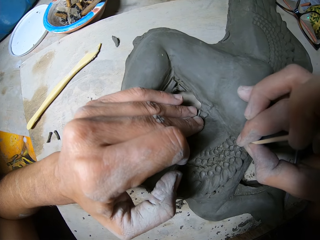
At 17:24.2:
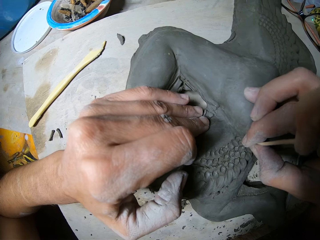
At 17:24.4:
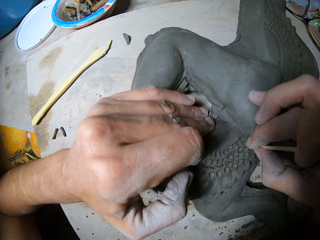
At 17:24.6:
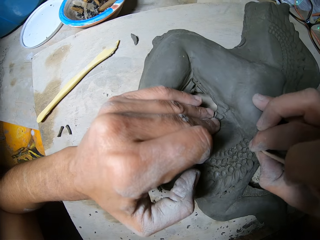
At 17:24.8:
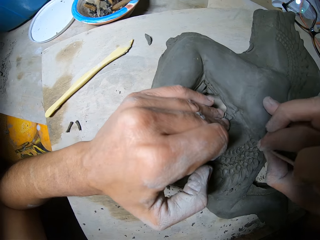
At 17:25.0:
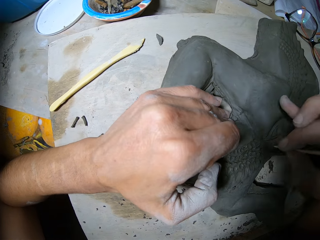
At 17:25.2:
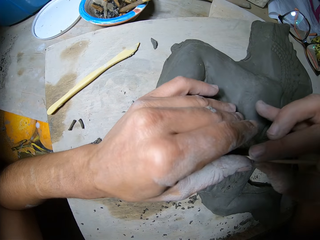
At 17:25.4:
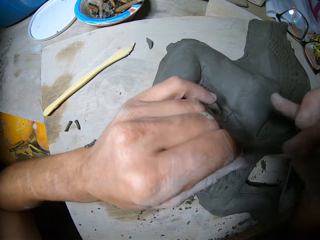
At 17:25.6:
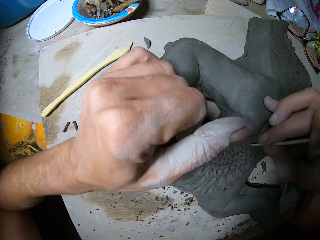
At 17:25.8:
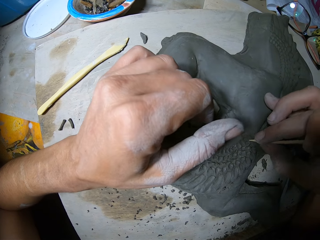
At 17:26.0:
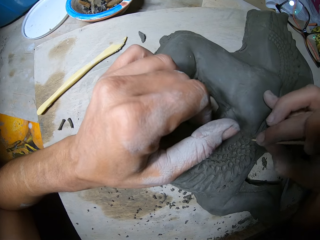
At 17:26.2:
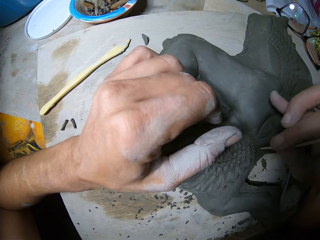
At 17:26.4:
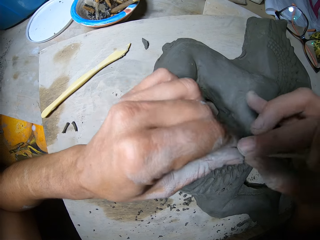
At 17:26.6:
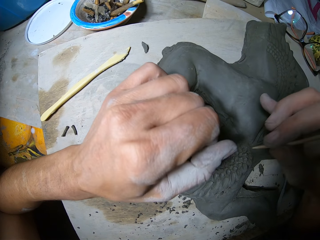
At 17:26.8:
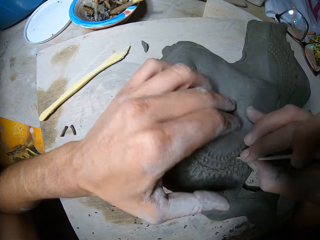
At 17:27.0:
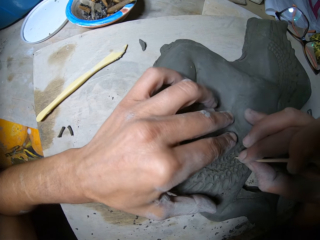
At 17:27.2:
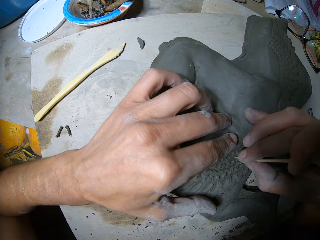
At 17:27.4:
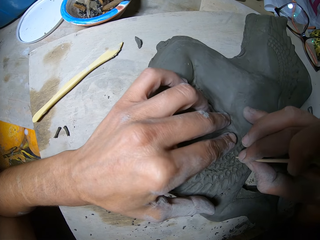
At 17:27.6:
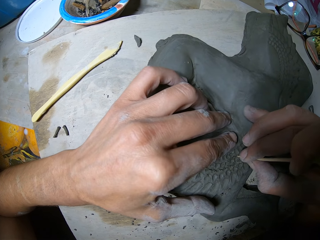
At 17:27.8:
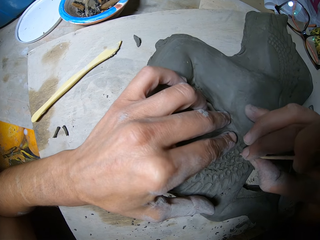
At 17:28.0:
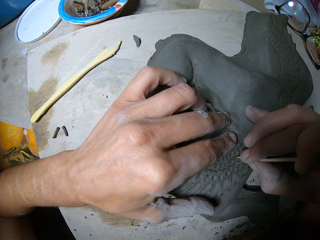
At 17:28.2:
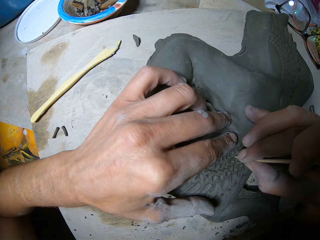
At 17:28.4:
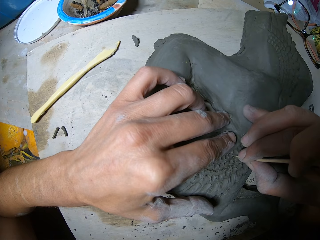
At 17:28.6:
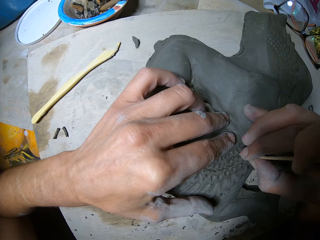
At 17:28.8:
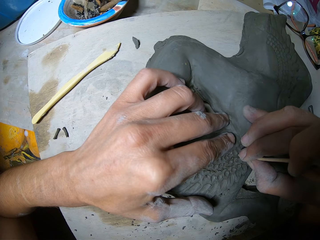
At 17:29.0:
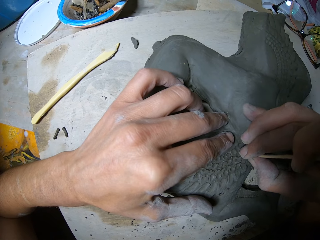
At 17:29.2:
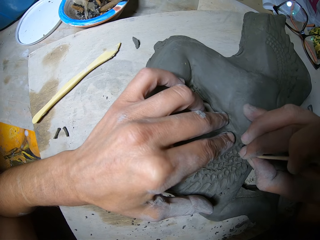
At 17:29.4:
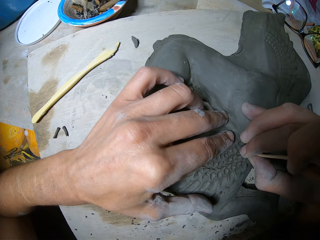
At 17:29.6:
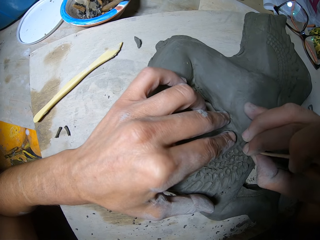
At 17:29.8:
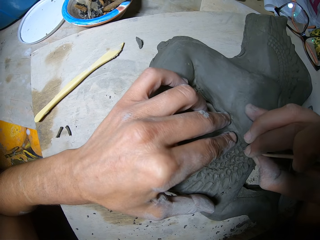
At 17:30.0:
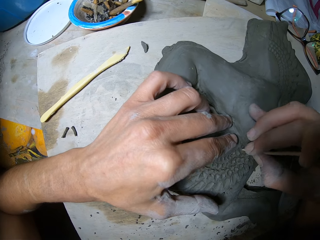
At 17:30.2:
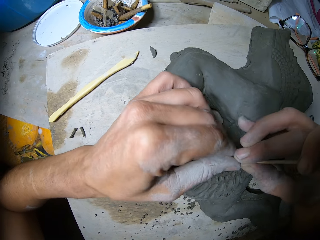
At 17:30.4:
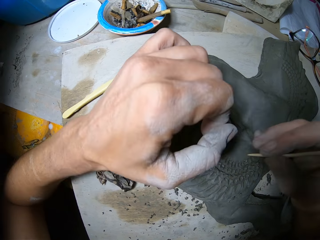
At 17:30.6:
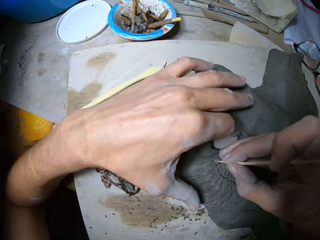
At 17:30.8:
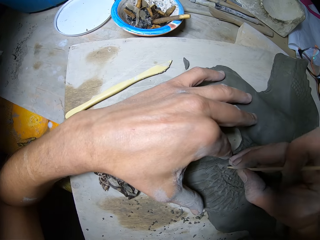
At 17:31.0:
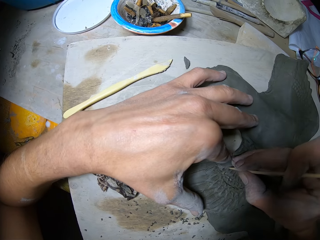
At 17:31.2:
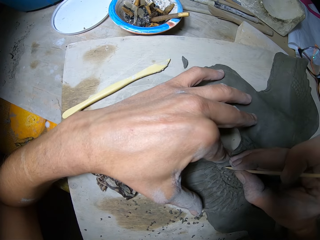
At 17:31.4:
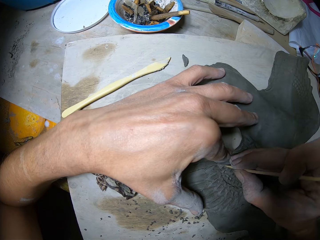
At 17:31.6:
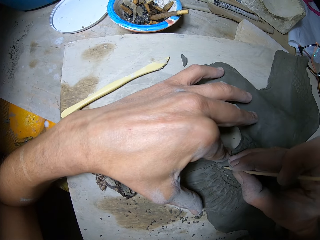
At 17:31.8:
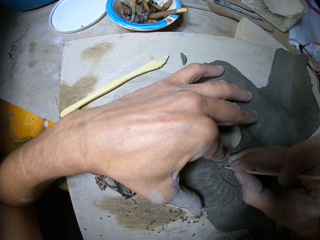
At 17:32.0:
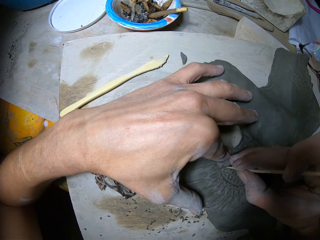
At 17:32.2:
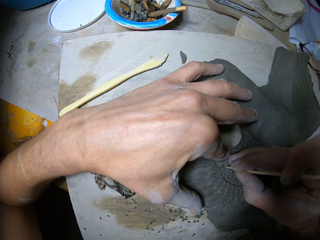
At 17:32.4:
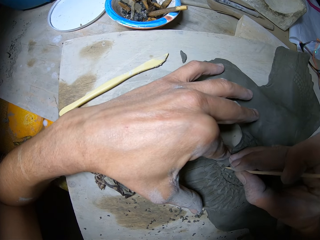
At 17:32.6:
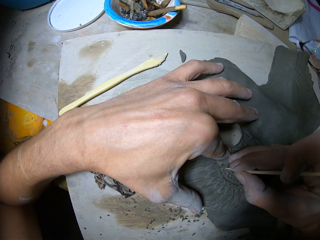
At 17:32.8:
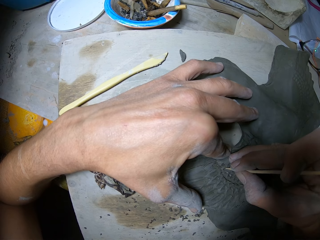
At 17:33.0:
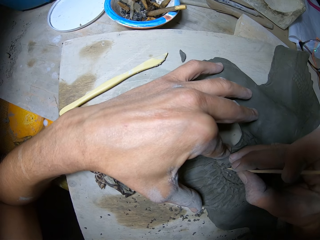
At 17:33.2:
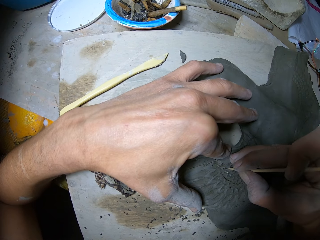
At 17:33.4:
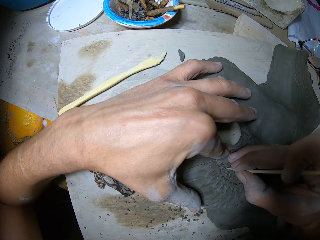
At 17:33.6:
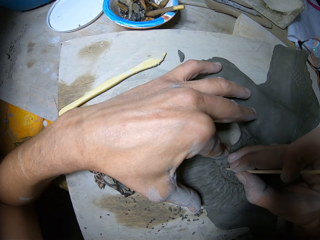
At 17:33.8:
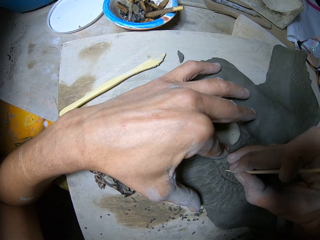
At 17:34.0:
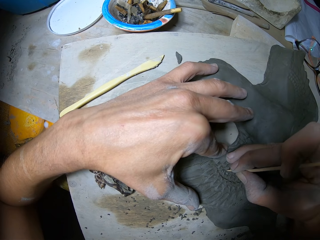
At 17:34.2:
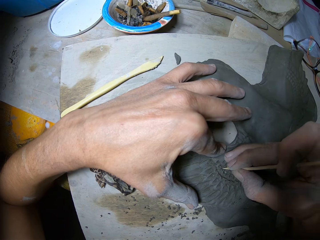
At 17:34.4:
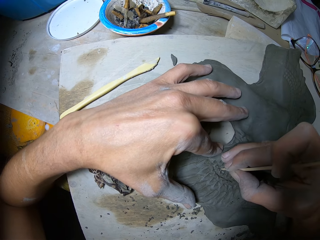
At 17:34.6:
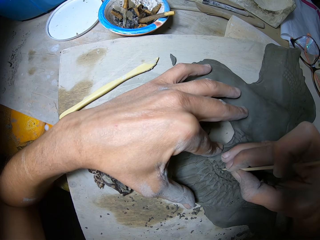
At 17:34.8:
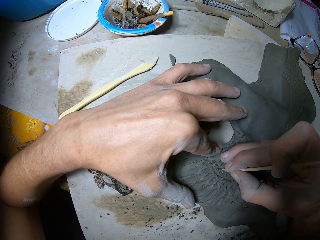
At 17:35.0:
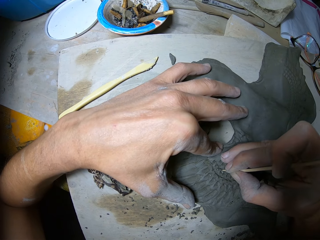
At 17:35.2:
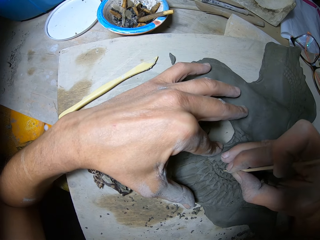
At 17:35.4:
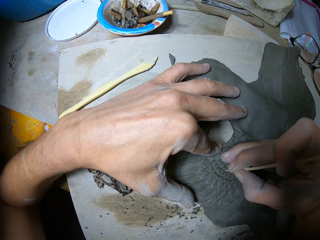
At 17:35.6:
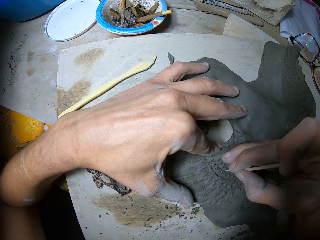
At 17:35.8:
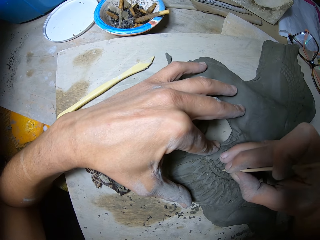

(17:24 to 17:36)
The camera wearer cleans the tip of the stick in his right hand with his left hand. He carves the surface of the clay sculpture on the table with the stick in his right hand. He cleans the tip of the stick in his right hand with his left hand. He carves the surface of the clay sculpture on the table with the stick in his right hand. He cleans the tip of the stick in his right hand with his left hand. He carves the surface of the clay sculpture on the table with the stick in his right hand.

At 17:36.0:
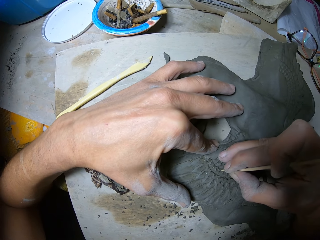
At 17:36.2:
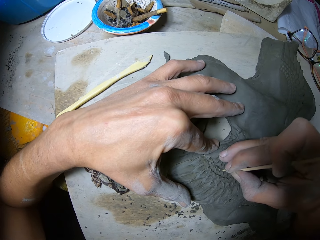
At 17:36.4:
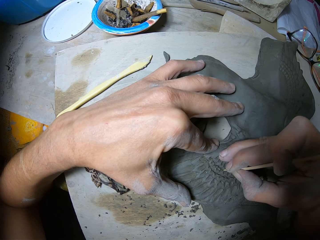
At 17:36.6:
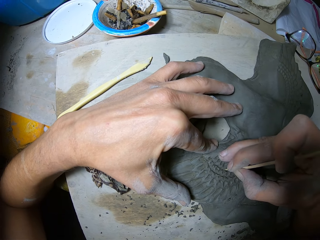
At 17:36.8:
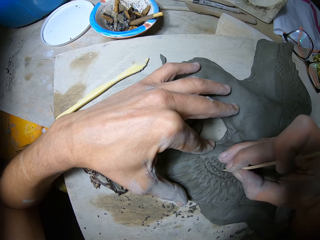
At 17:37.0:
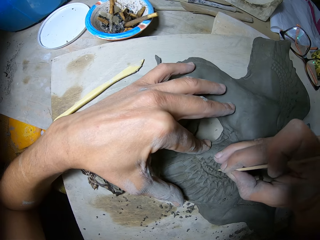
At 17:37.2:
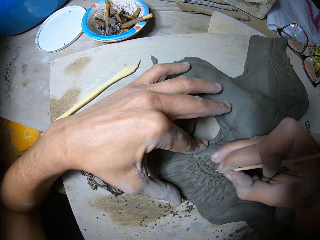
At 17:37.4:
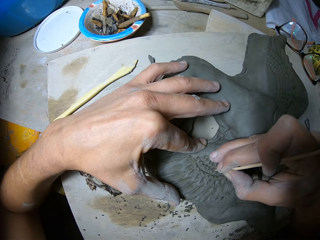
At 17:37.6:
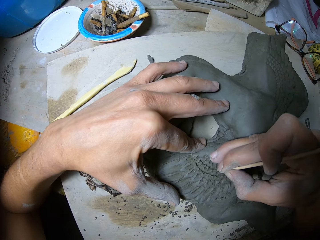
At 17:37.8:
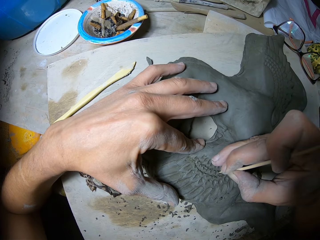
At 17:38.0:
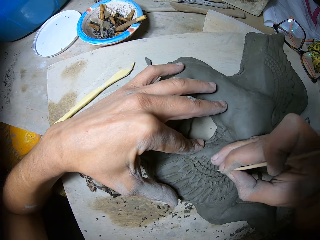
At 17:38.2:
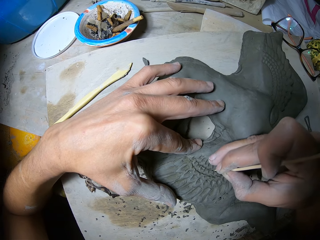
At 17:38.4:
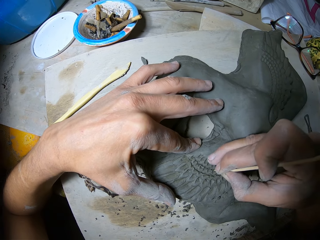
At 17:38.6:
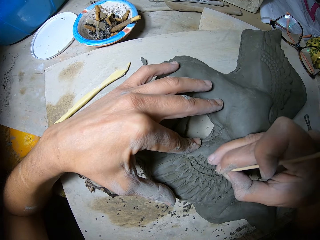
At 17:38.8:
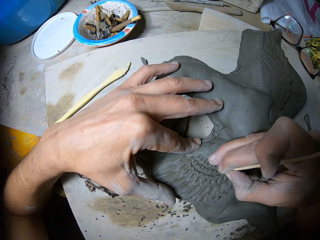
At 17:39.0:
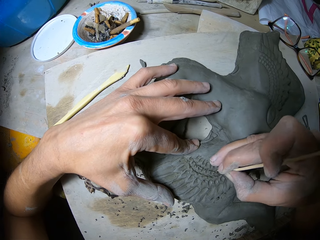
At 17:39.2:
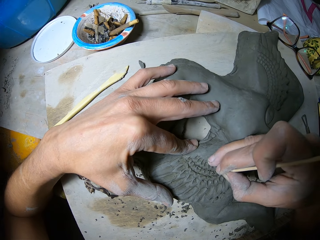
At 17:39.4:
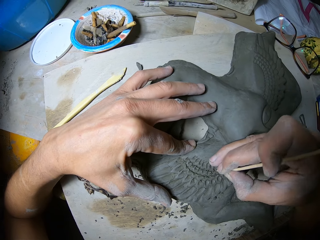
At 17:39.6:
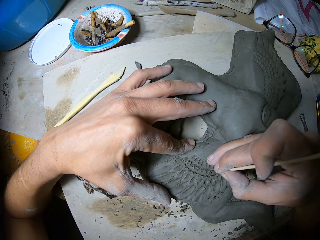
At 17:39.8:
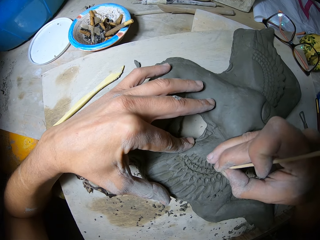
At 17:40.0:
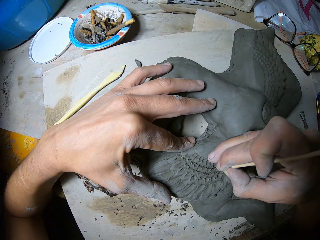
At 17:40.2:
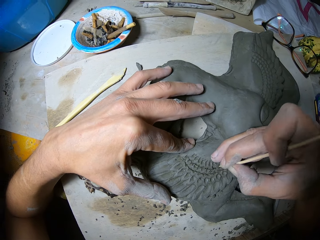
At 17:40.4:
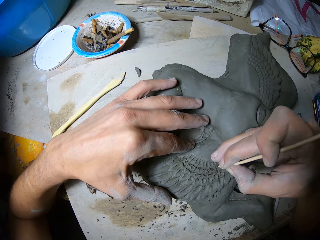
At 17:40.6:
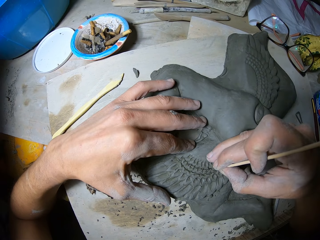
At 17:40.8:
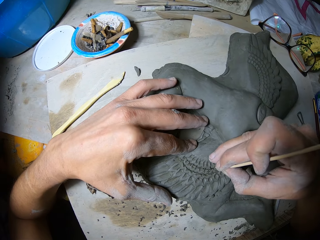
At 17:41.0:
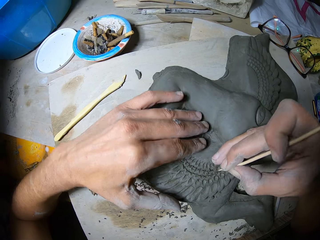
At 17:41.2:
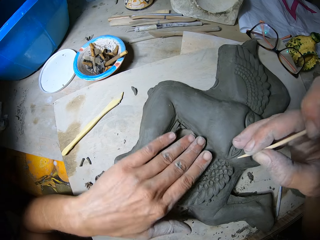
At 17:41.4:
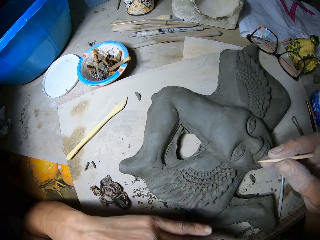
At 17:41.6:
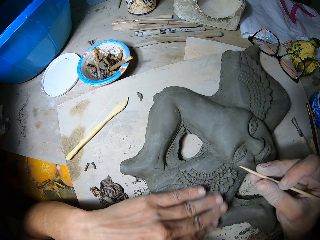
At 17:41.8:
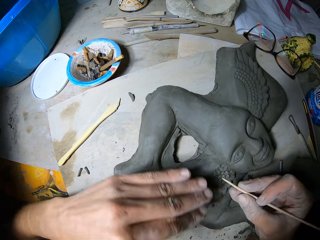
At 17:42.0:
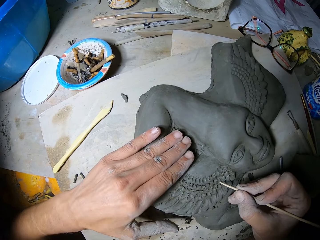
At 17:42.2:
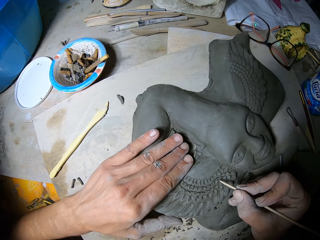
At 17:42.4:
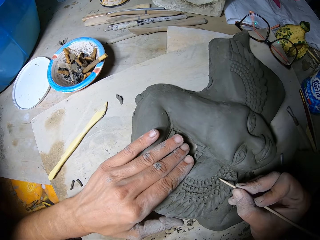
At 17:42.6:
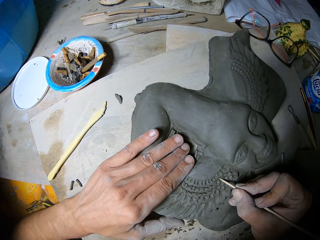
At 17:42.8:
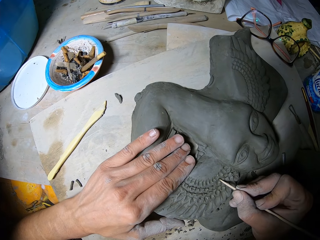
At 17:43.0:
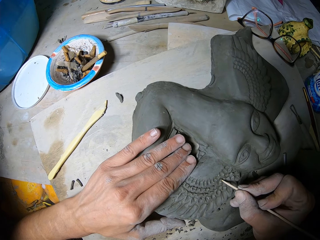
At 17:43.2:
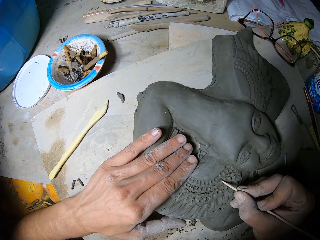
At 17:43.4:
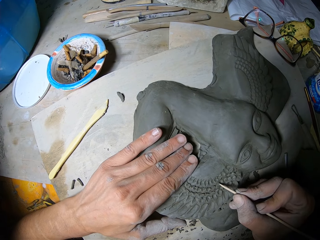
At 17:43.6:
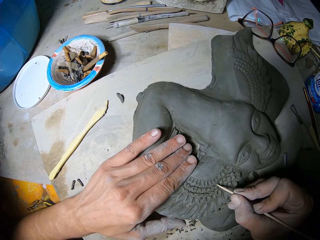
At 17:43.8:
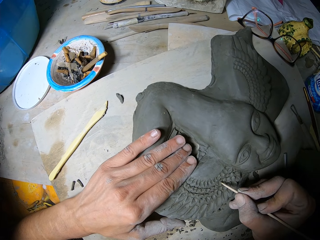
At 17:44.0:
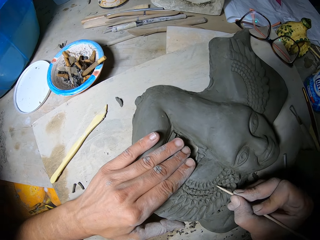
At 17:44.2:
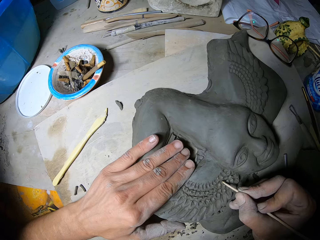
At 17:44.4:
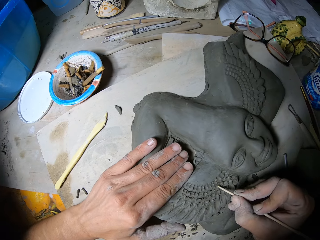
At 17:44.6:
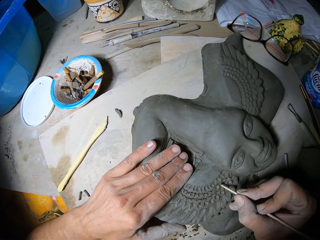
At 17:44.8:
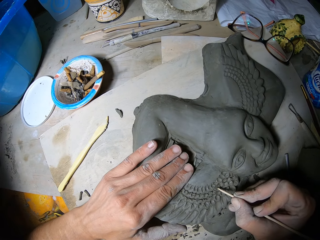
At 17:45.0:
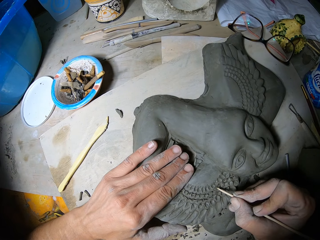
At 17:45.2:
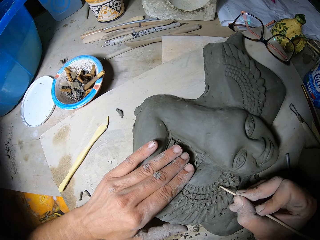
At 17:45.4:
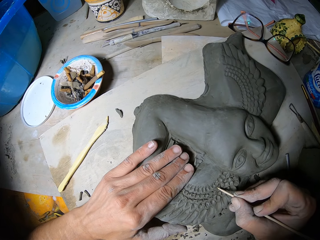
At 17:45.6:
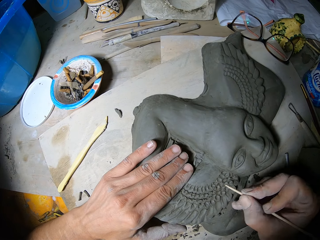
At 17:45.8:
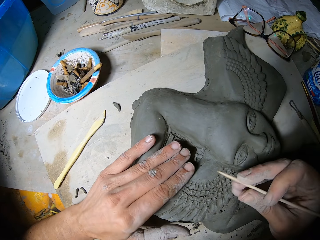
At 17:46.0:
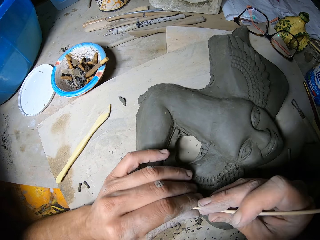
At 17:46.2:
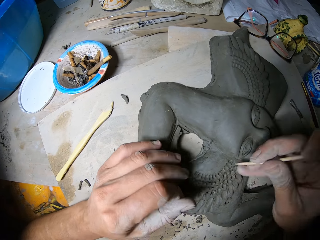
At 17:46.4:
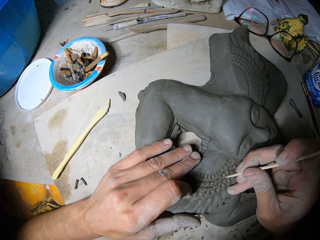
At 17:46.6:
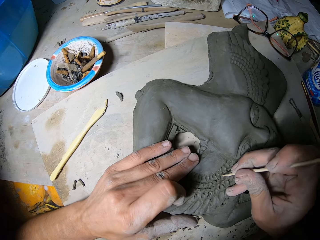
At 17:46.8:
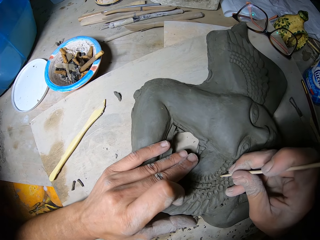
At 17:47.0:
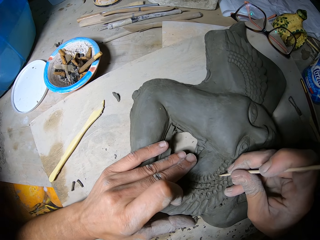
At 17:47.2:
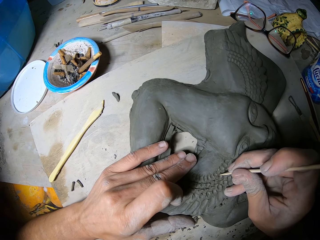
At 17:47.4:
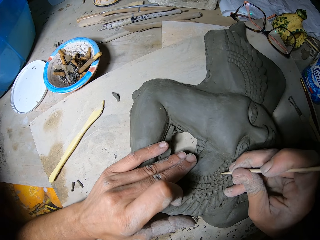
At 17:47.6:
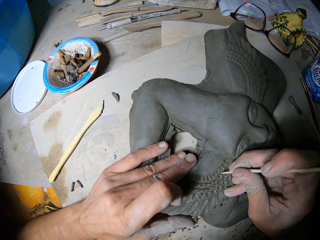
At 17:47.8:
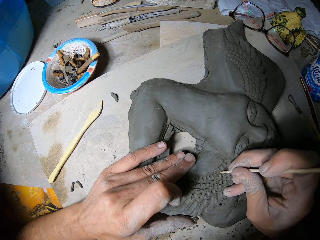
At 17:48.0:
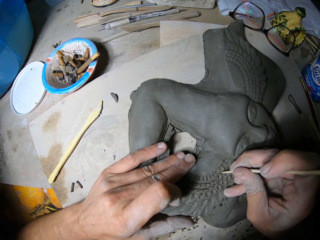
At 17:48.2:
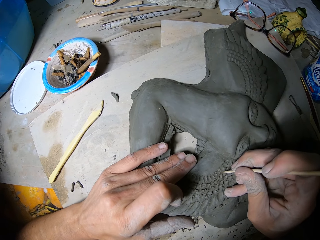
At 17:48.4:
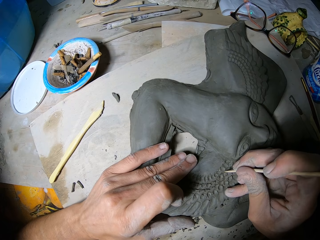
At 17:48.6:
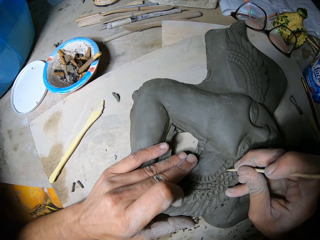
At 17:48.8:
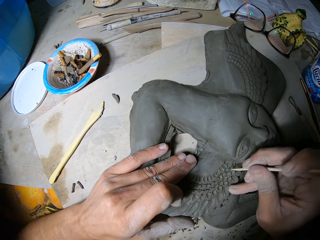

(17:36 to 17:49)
The camera wearer wipes the surface of the clay sculpture on the table with his left hand. He carves the surface of the clay sculpture on the table with the stick in his right hand. He cleans the tip of the stick in his right hand with his left hand. He carves the surface of the clay sculpture on the table with the stick in his right hand.
